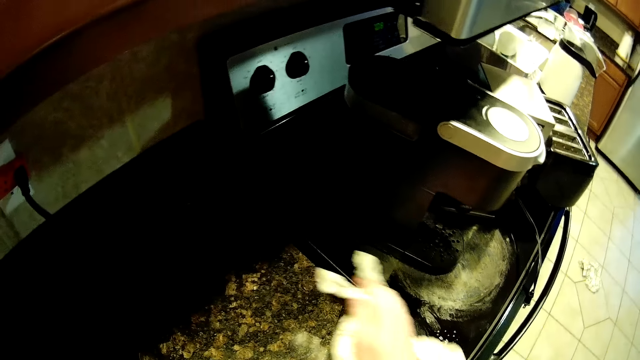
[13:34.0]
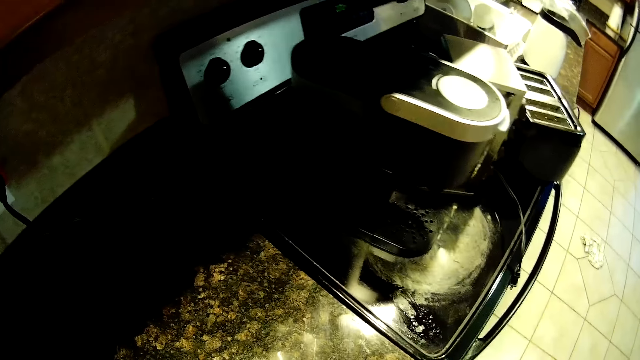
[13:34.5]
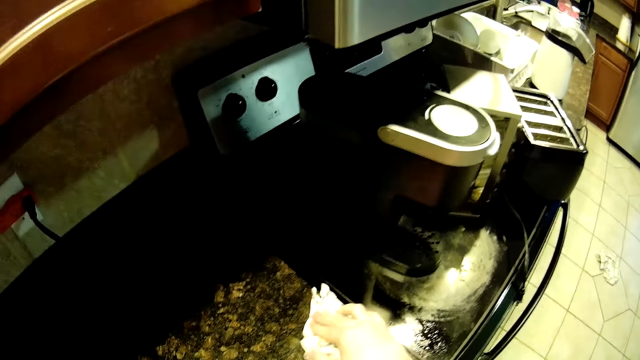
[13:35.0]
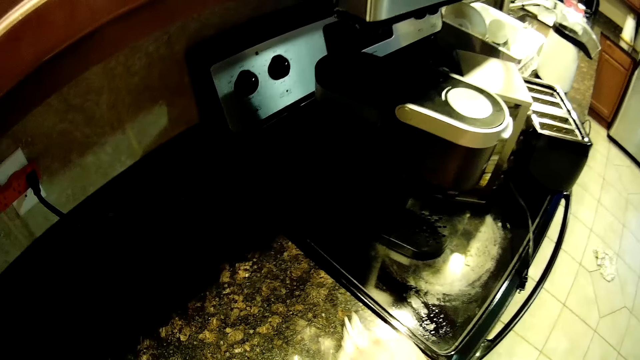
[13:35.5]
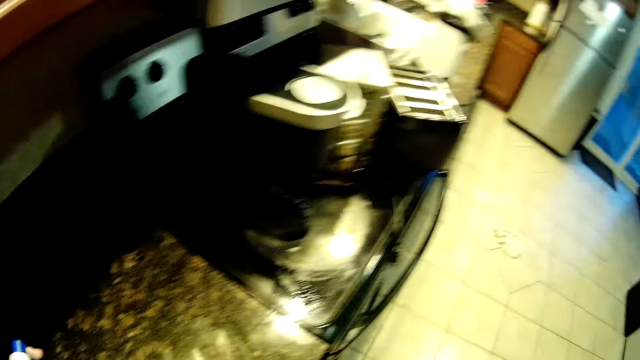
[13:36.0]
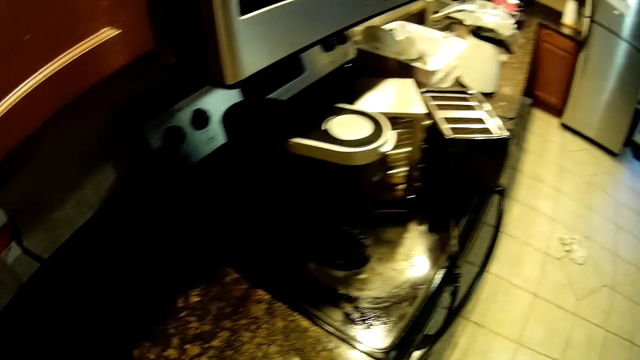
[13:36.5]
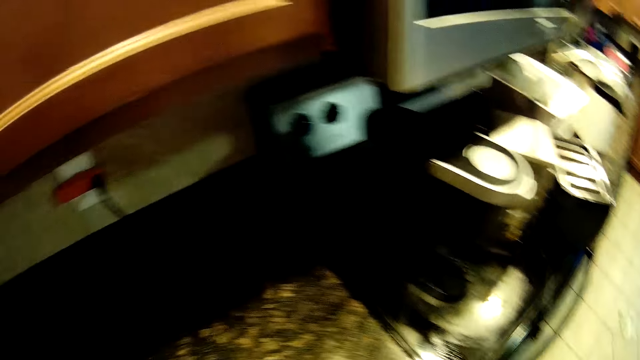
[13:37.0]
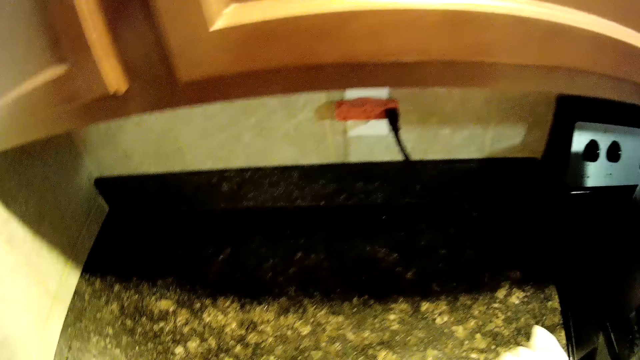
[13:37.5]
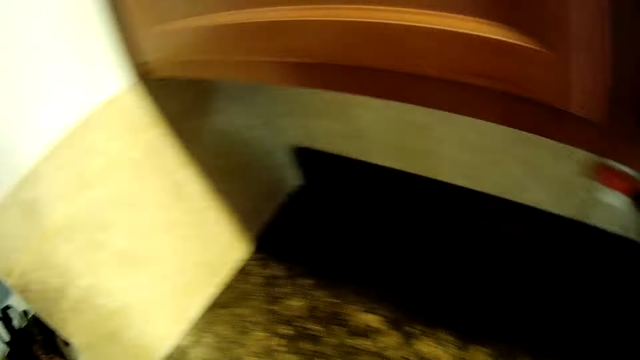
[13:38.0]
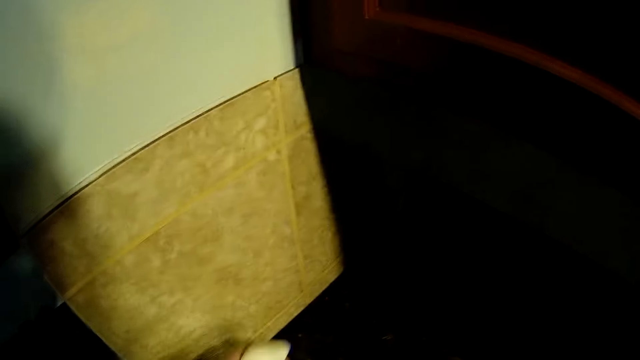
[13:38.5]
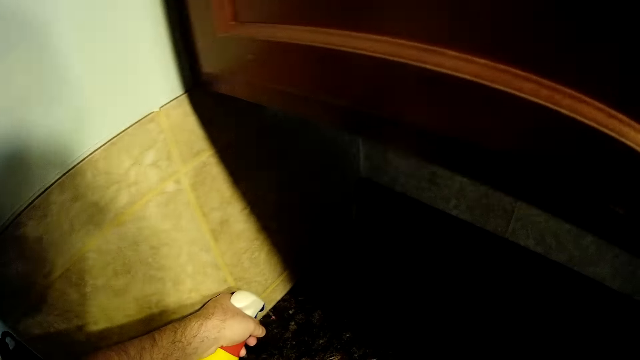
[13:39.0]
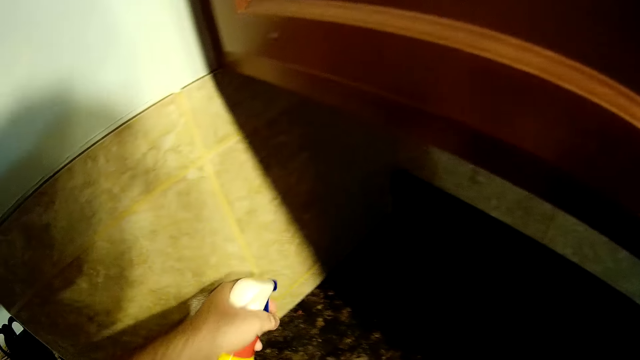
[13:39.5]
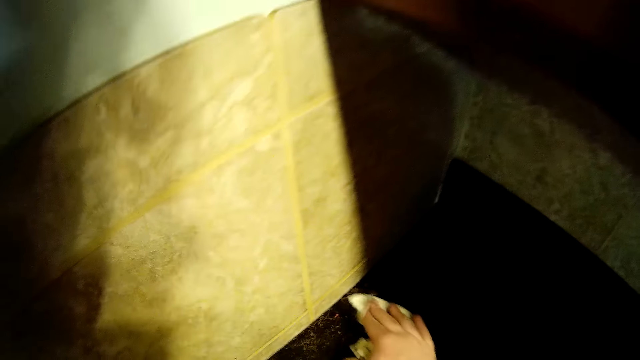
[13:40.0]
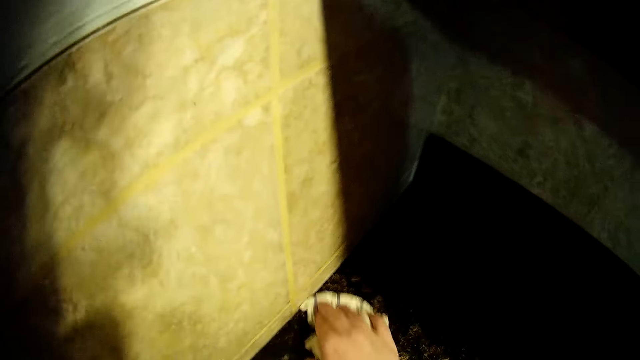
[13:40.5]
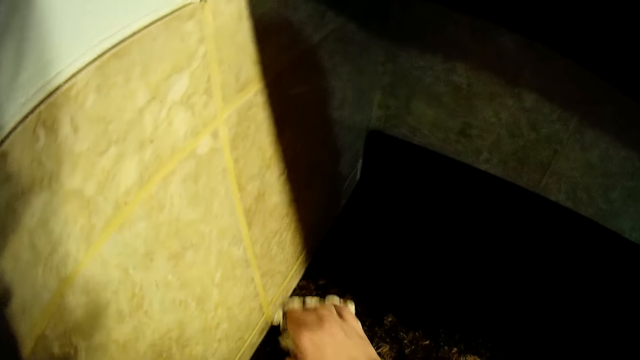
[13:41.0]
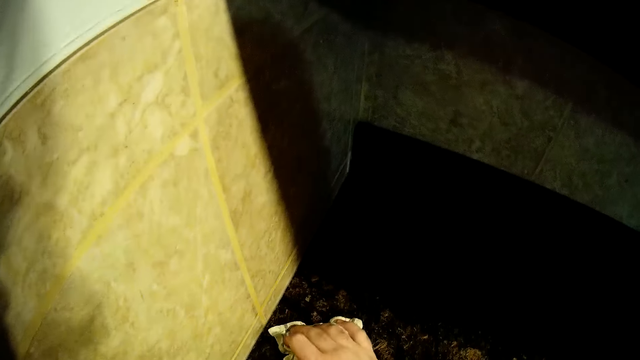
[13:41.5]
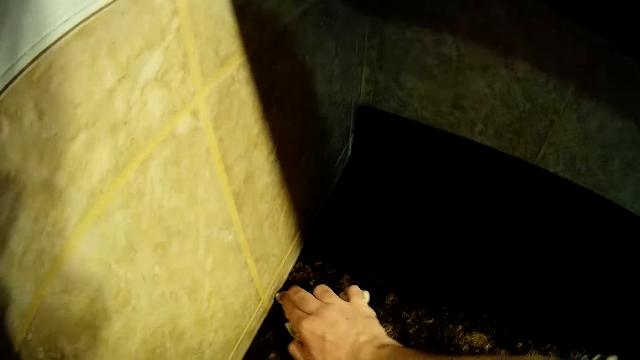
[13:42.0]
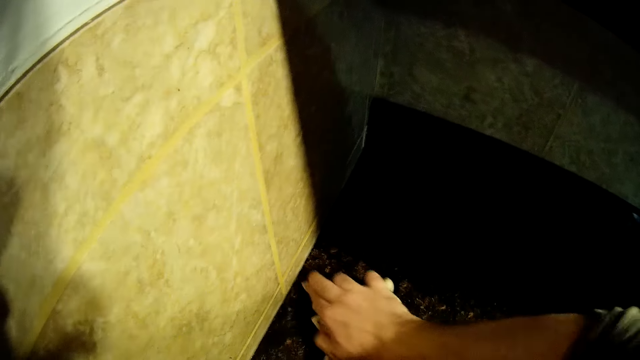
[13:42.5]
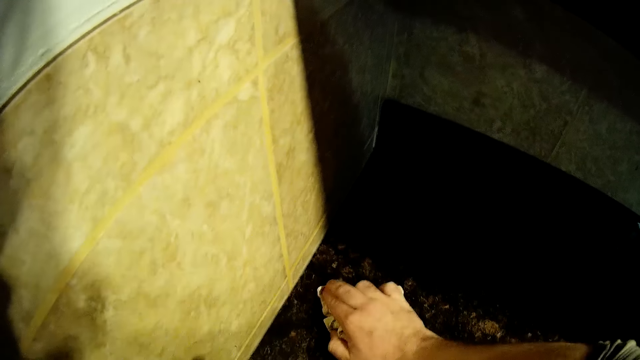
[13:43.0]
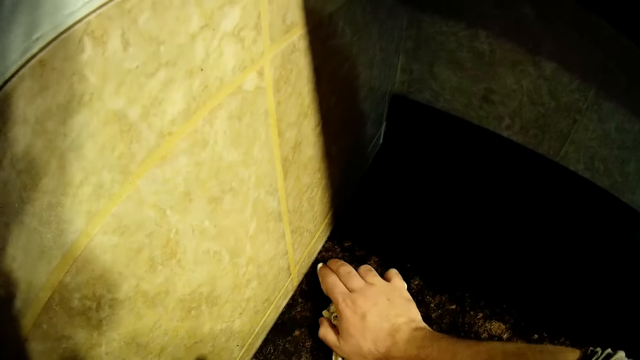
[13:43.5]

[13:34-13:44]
The camera wearer sprays the kitchen counter. They wipe the kitchen counter.

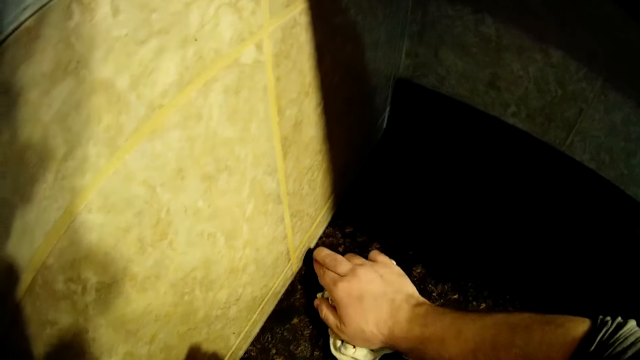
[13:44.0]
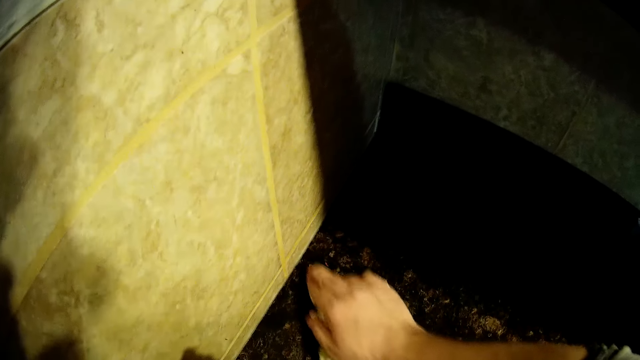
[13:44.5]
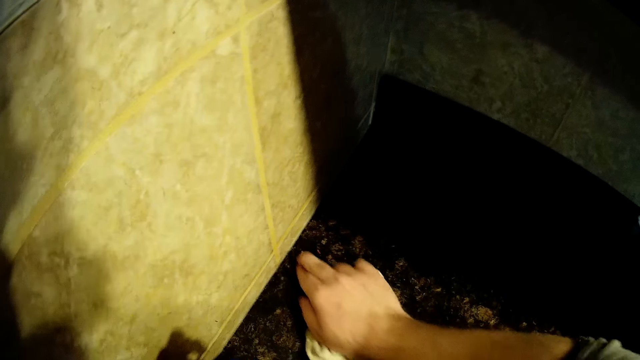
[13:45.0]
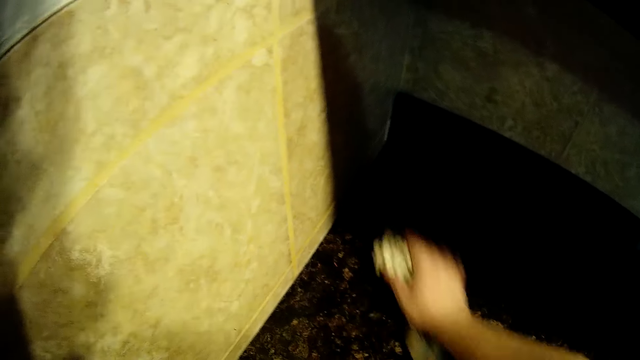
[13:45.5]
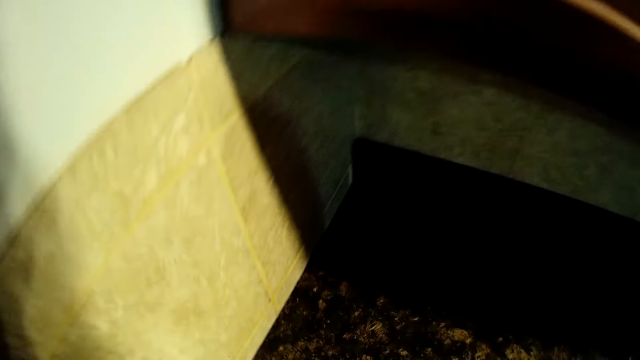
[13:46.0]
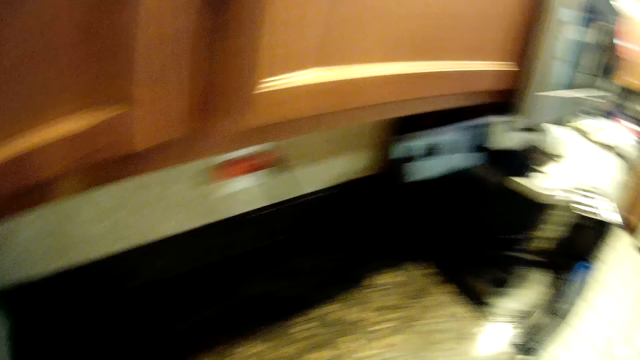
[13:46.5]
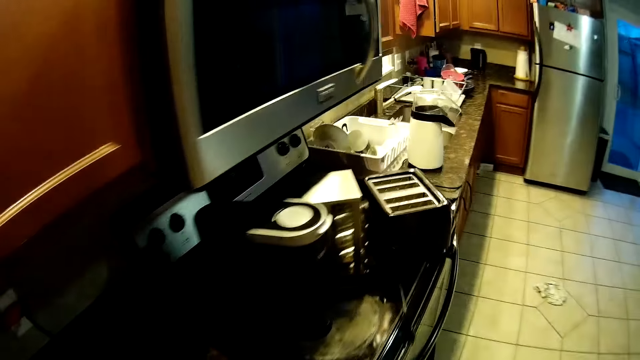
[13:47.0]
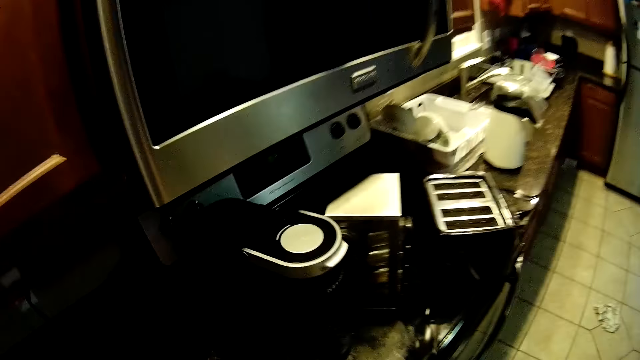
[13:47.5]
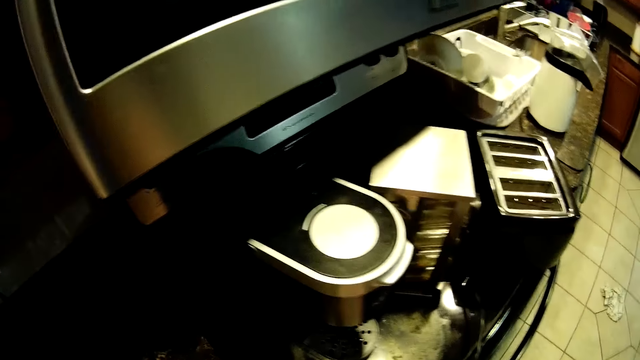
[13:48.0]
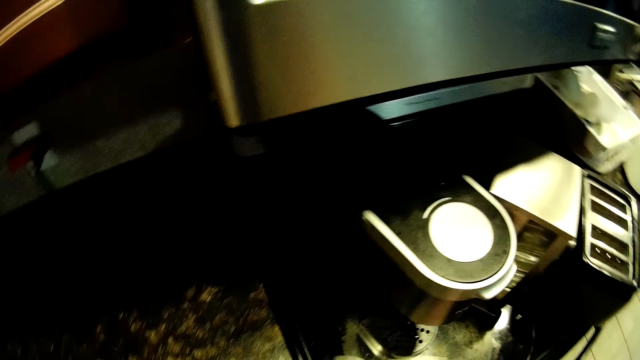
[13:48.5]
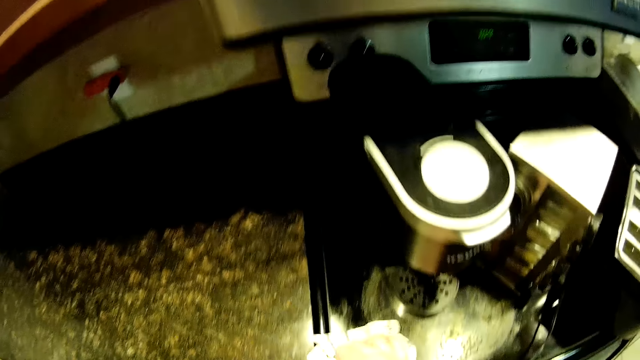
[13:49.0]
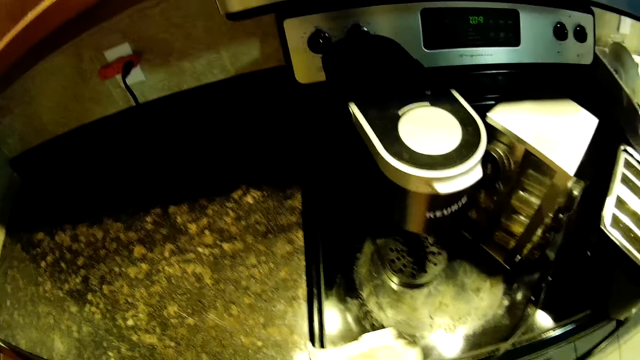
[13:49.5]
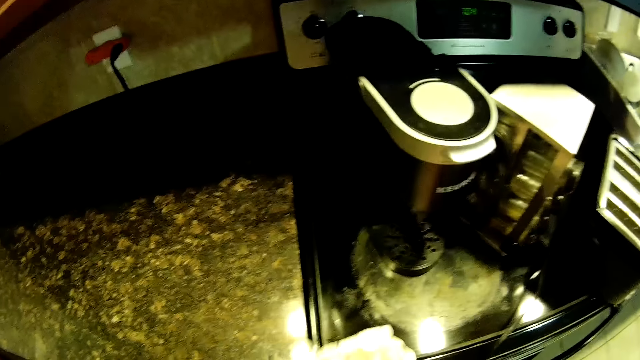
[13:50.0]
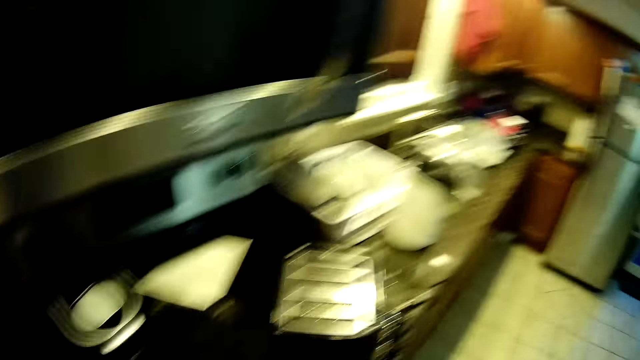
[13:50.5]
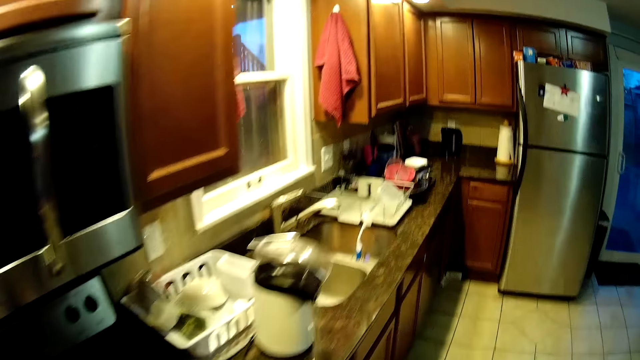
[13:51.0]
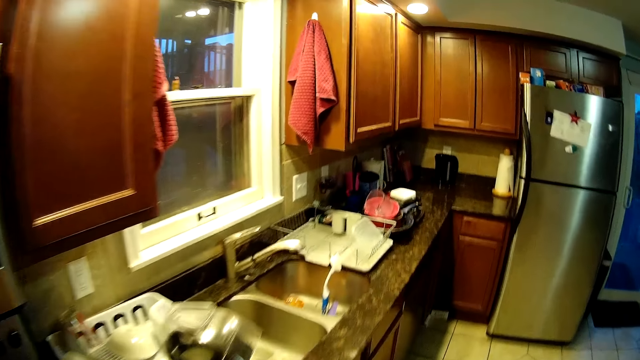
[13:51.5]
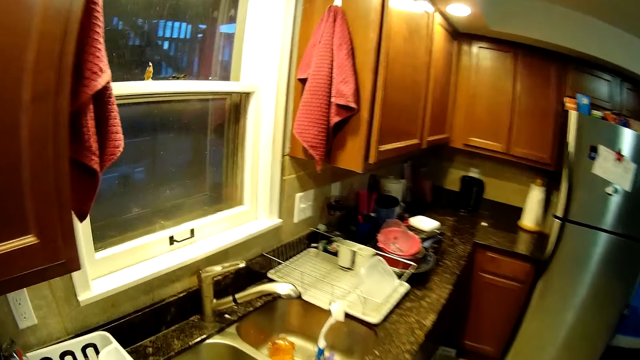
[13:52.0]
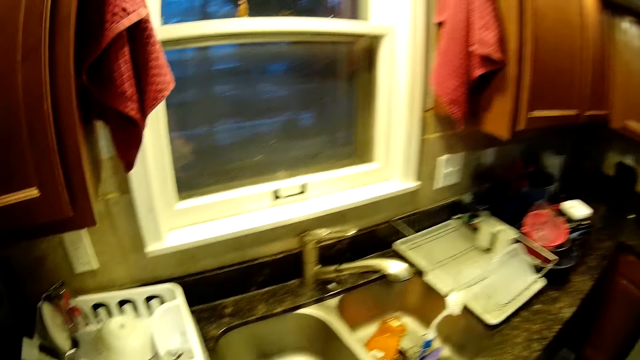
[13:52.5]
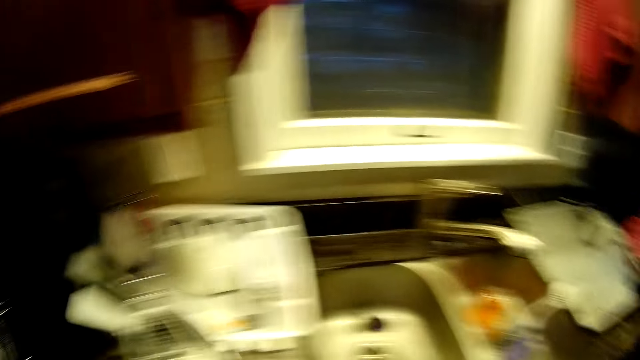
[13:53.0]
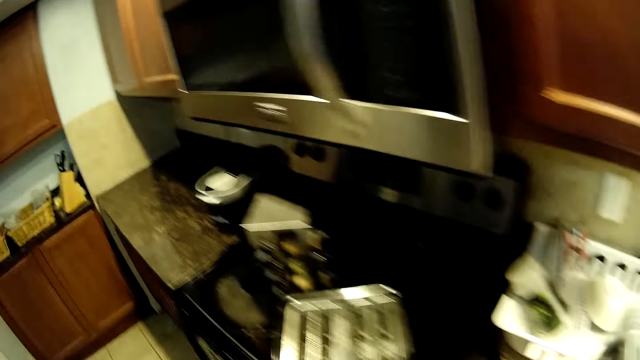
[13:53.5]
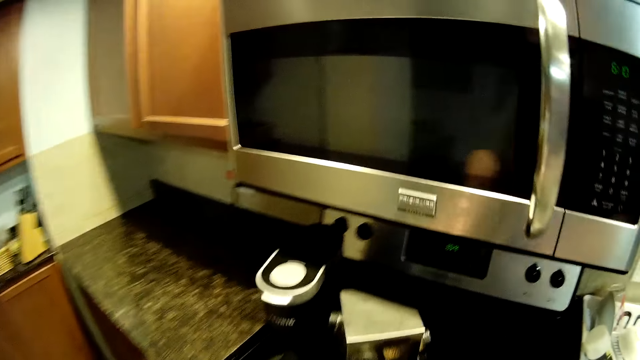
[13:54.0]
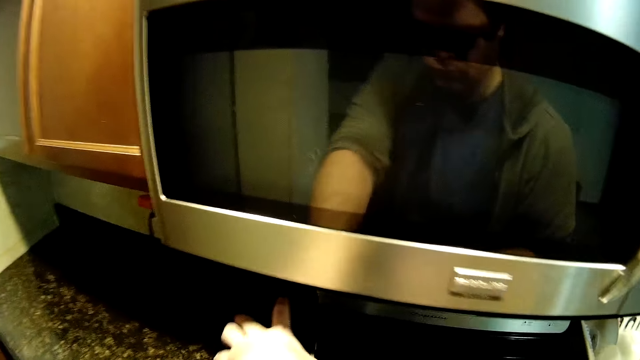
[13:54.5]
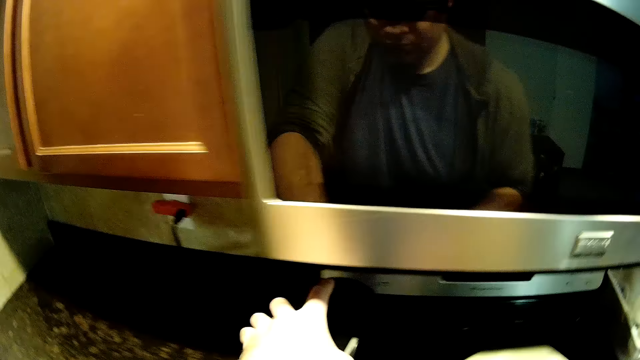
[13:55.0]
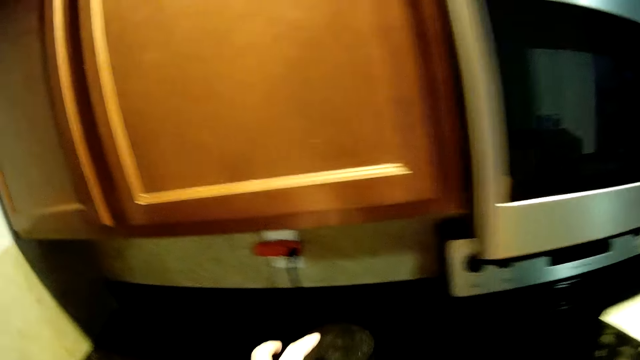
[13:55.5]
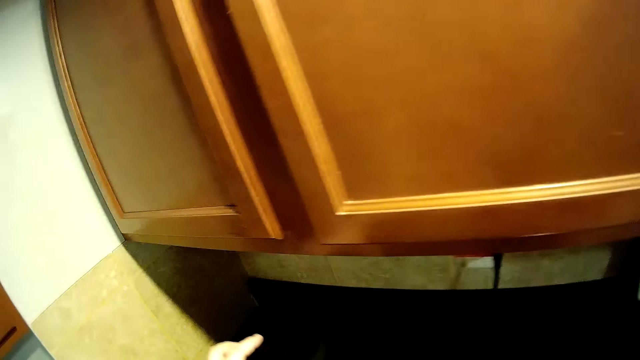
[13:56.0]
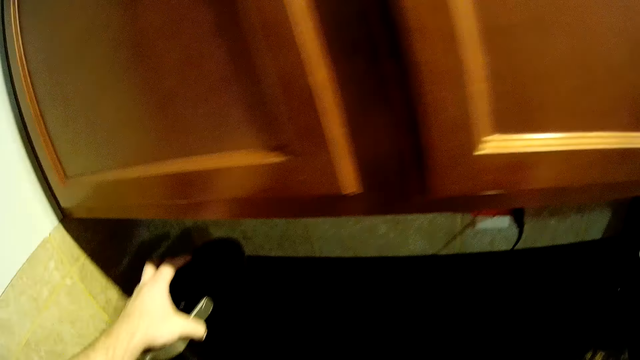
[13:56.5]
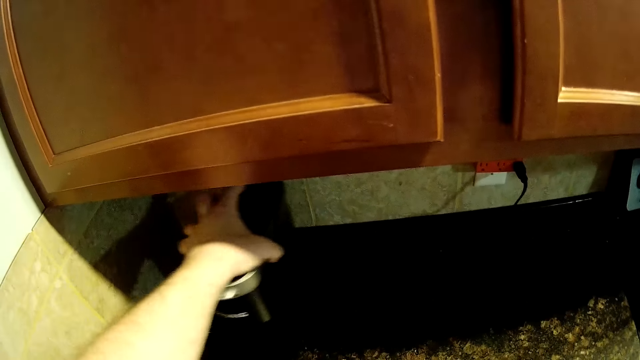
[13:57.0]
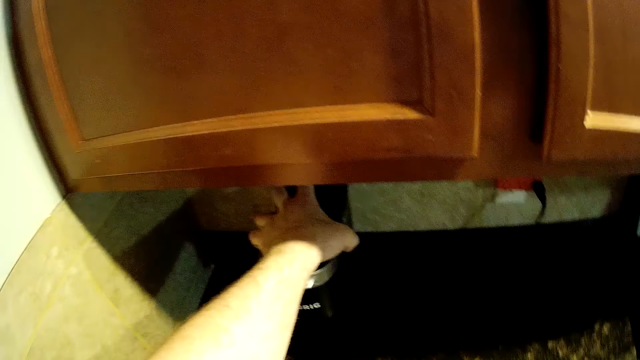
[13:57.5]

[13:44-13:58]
The camera wearer wipes the counter. They move to the stove. They clean the stove. They move around. They pick up the coffee machine. They move something. They put the coffee machine down.
